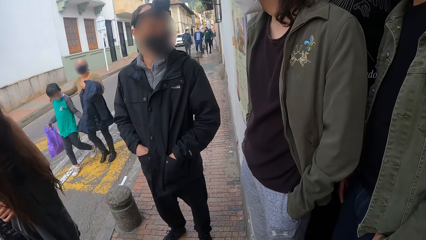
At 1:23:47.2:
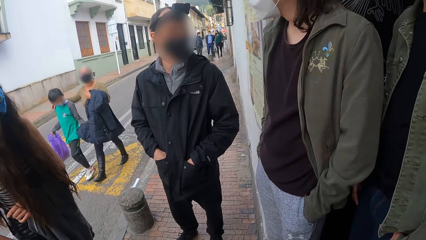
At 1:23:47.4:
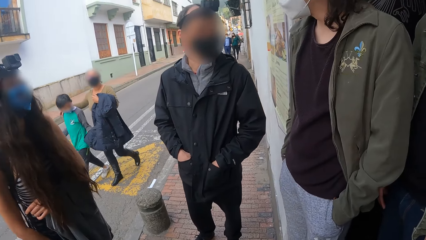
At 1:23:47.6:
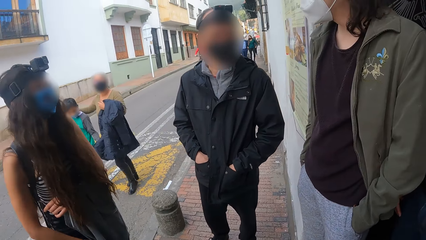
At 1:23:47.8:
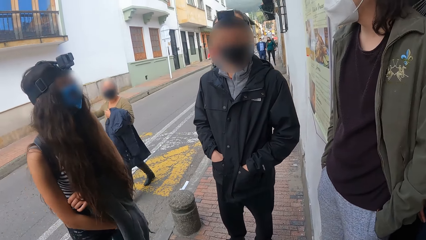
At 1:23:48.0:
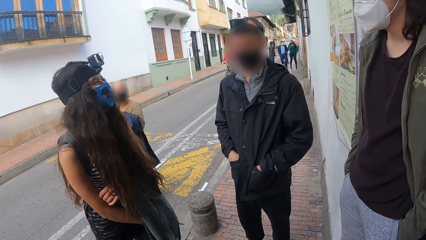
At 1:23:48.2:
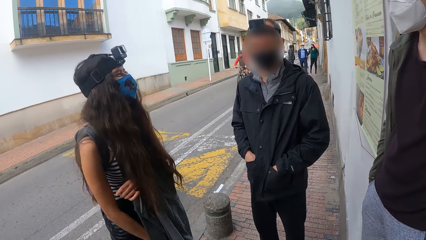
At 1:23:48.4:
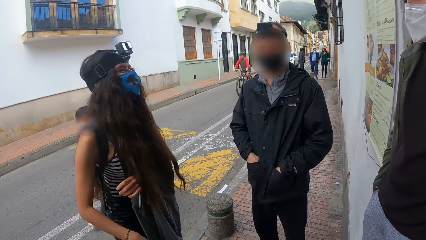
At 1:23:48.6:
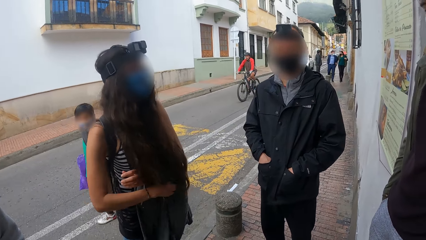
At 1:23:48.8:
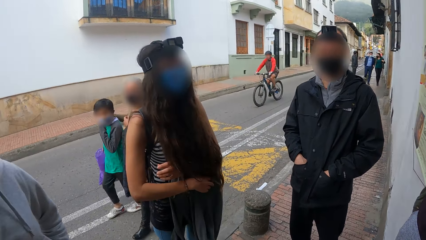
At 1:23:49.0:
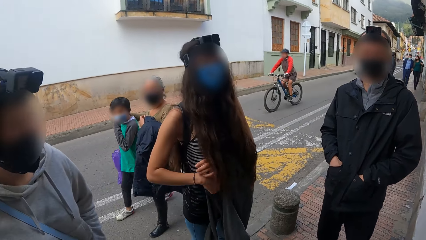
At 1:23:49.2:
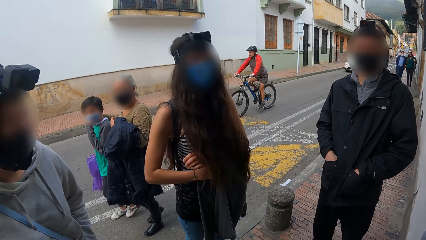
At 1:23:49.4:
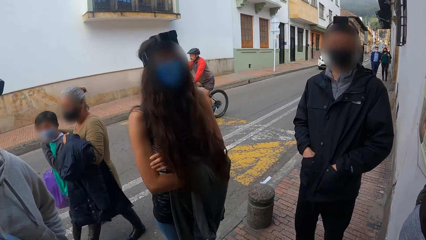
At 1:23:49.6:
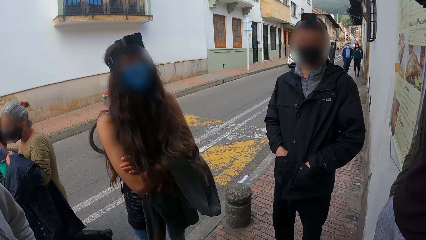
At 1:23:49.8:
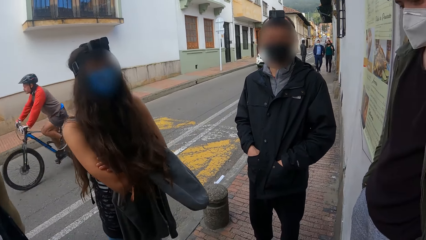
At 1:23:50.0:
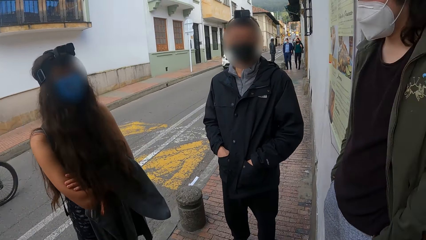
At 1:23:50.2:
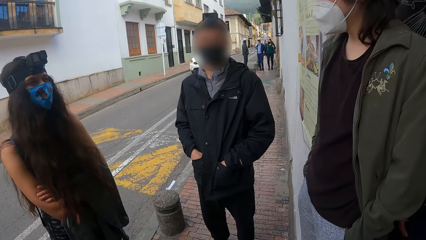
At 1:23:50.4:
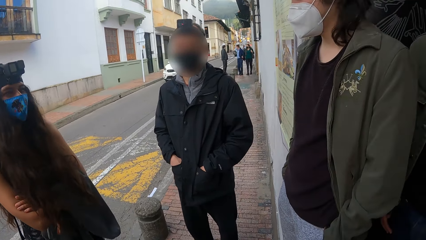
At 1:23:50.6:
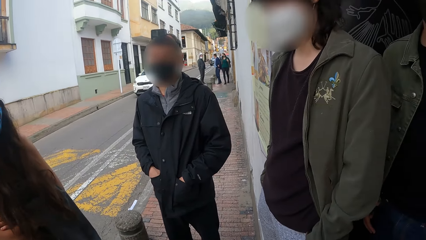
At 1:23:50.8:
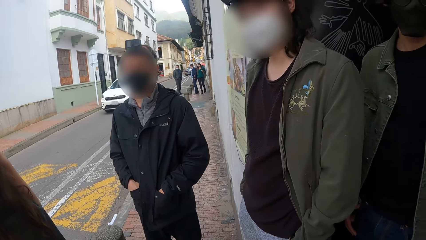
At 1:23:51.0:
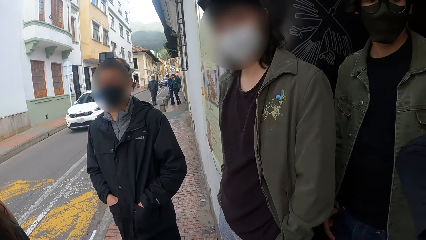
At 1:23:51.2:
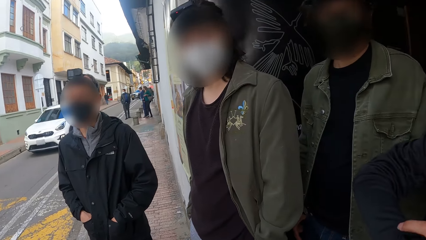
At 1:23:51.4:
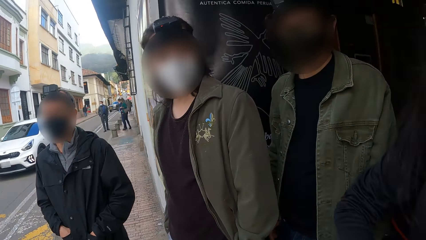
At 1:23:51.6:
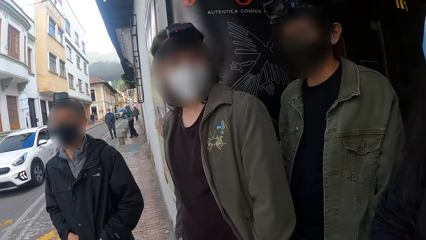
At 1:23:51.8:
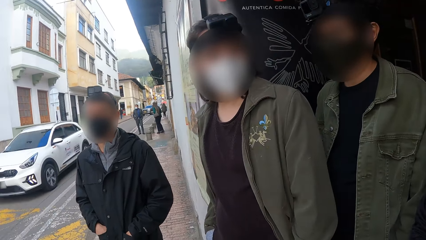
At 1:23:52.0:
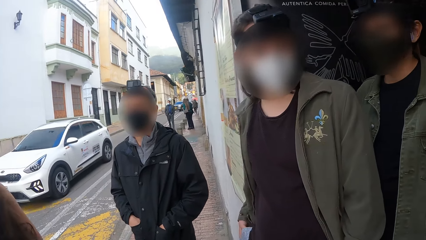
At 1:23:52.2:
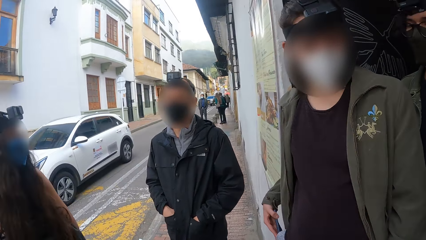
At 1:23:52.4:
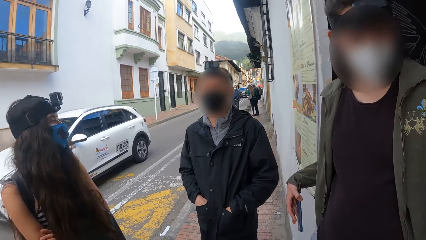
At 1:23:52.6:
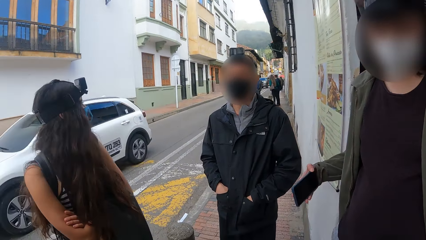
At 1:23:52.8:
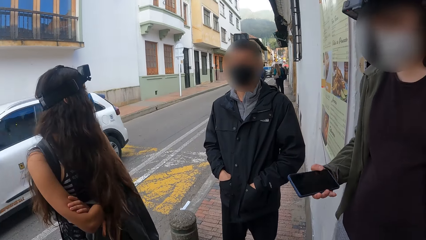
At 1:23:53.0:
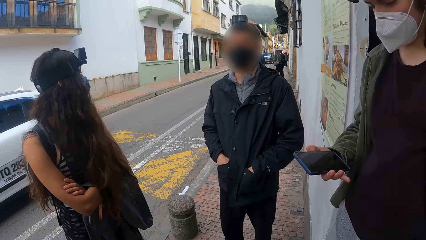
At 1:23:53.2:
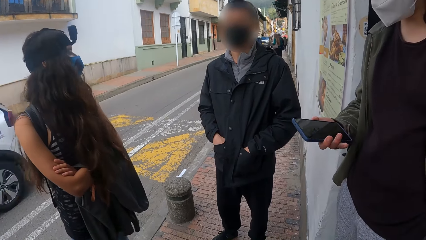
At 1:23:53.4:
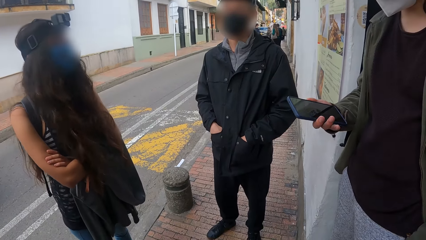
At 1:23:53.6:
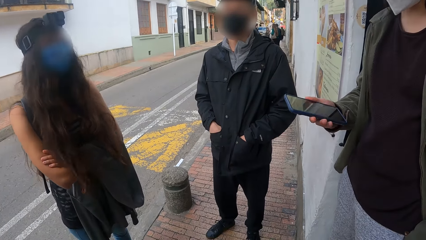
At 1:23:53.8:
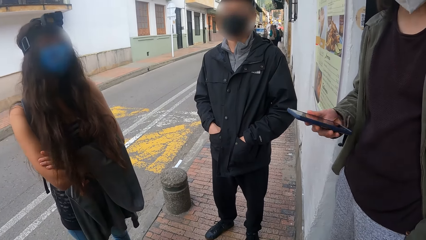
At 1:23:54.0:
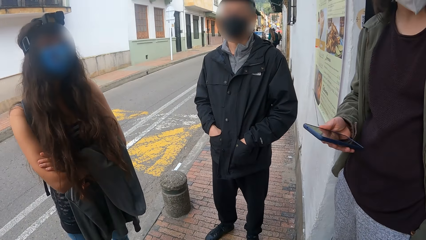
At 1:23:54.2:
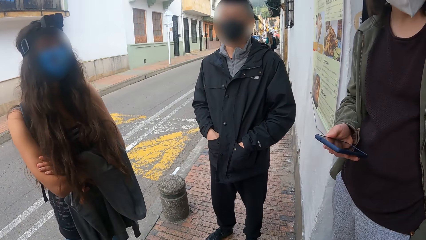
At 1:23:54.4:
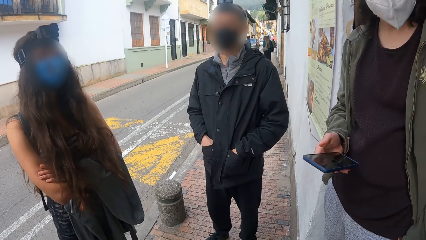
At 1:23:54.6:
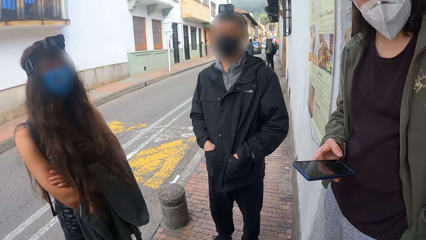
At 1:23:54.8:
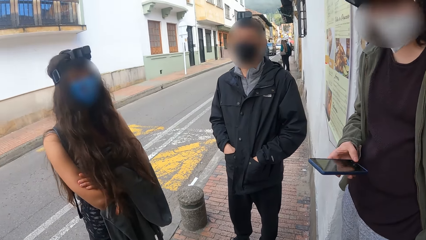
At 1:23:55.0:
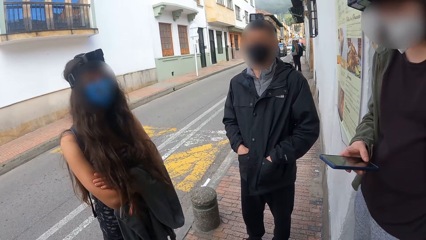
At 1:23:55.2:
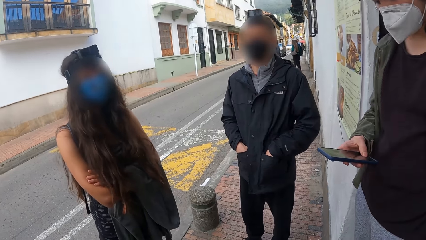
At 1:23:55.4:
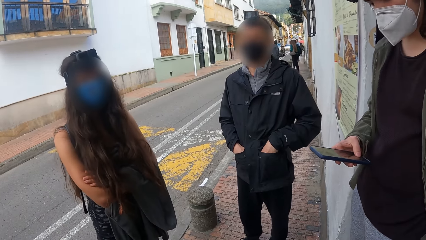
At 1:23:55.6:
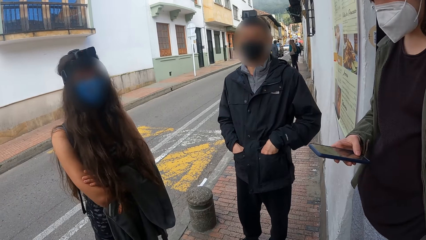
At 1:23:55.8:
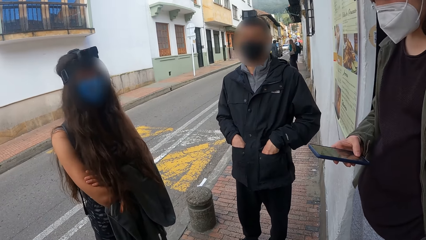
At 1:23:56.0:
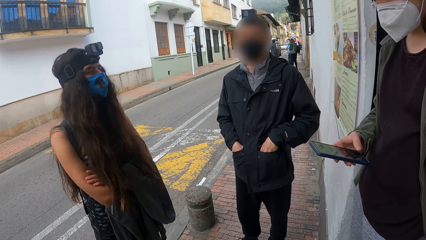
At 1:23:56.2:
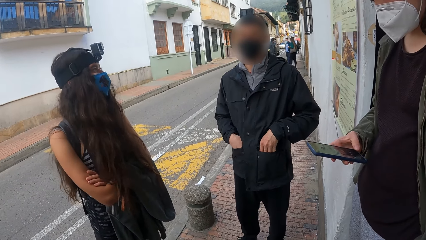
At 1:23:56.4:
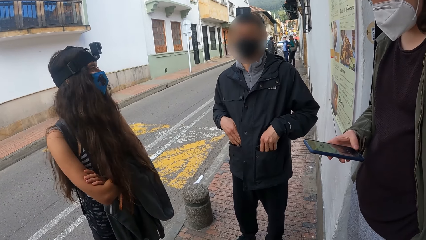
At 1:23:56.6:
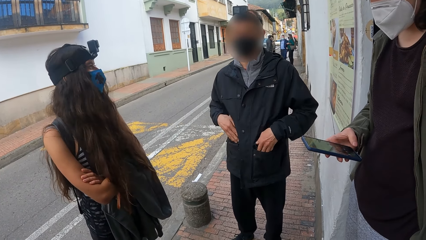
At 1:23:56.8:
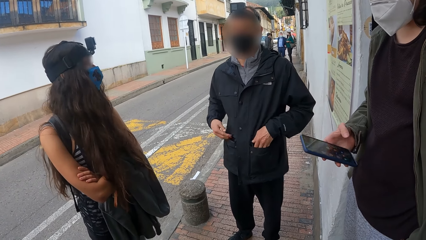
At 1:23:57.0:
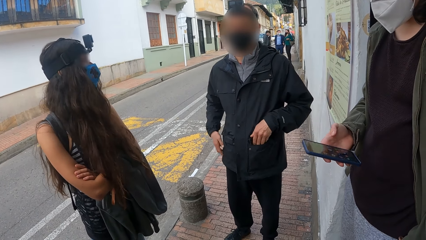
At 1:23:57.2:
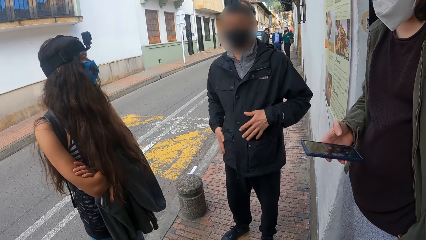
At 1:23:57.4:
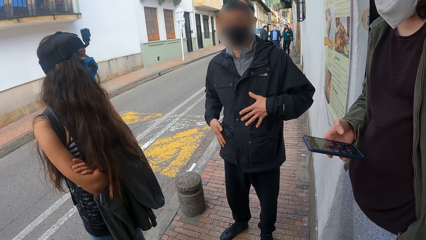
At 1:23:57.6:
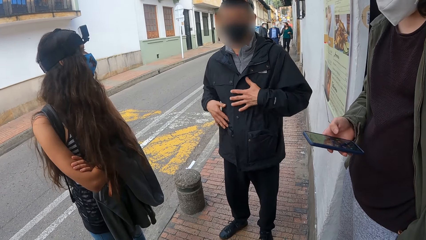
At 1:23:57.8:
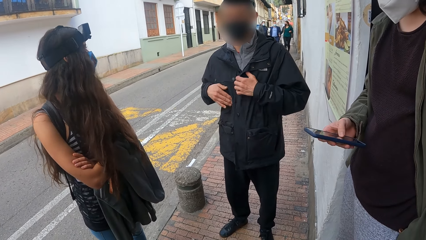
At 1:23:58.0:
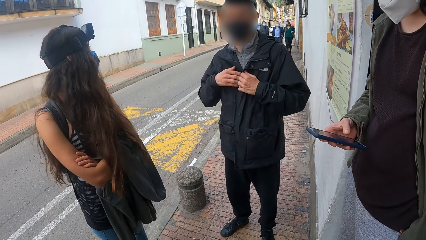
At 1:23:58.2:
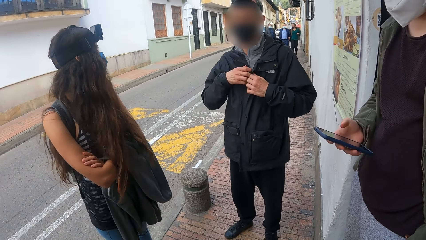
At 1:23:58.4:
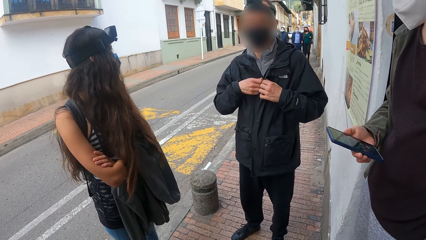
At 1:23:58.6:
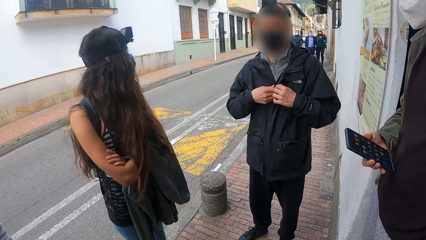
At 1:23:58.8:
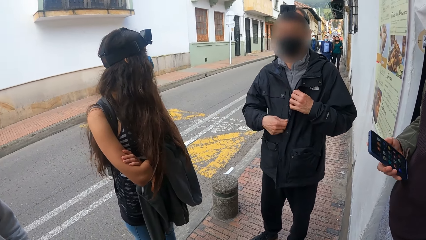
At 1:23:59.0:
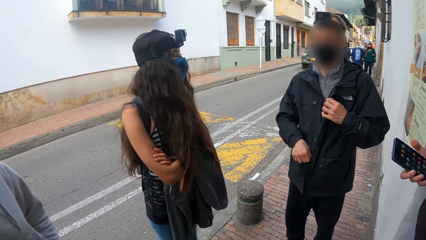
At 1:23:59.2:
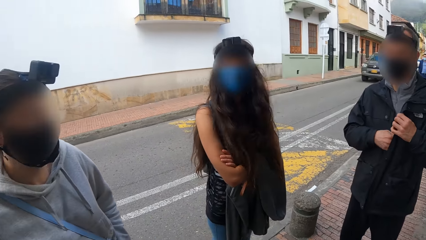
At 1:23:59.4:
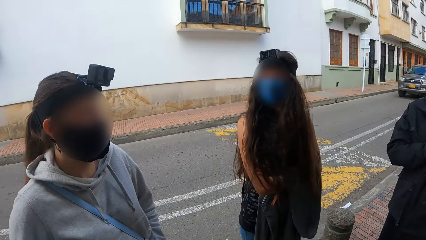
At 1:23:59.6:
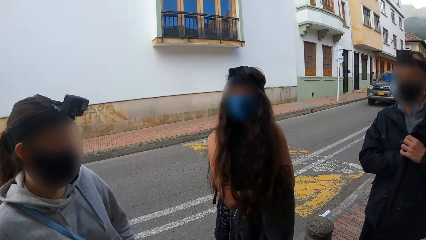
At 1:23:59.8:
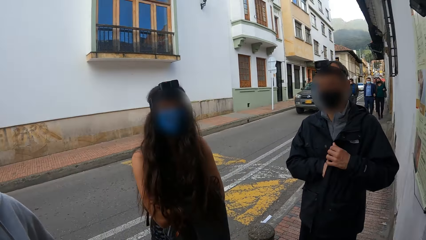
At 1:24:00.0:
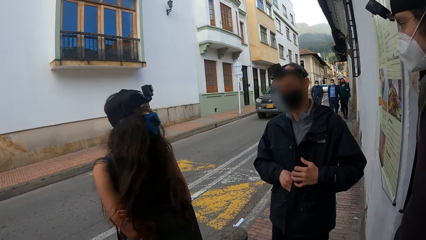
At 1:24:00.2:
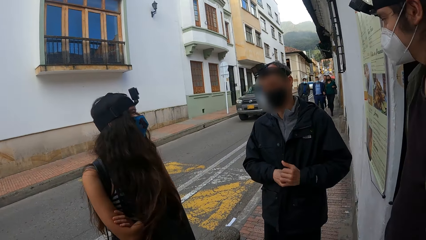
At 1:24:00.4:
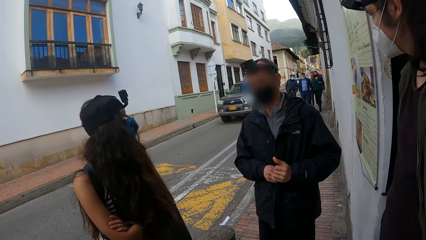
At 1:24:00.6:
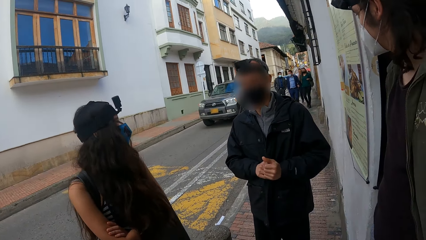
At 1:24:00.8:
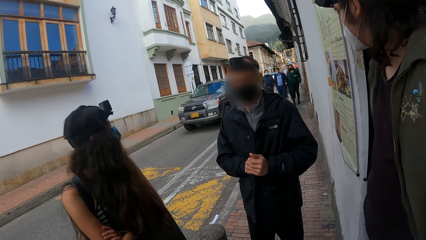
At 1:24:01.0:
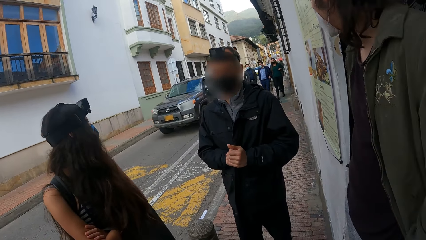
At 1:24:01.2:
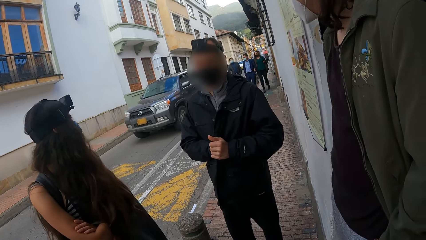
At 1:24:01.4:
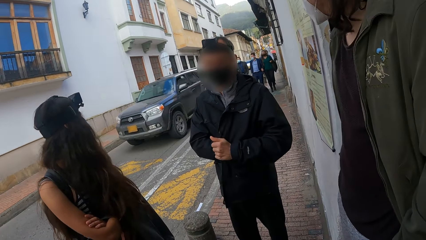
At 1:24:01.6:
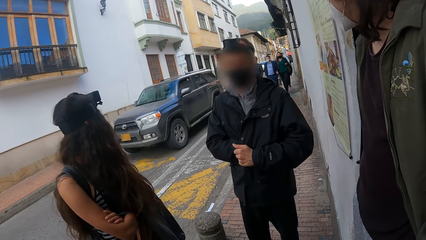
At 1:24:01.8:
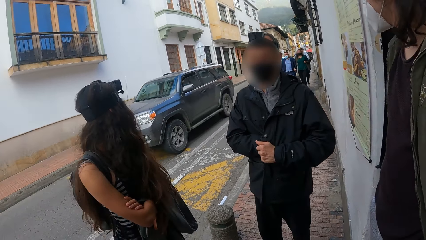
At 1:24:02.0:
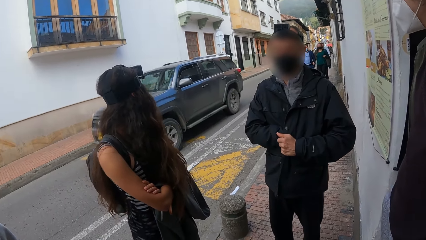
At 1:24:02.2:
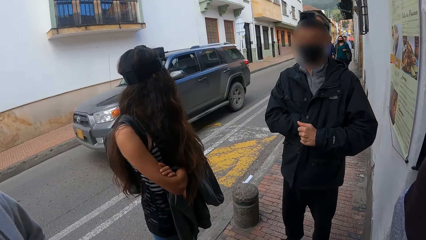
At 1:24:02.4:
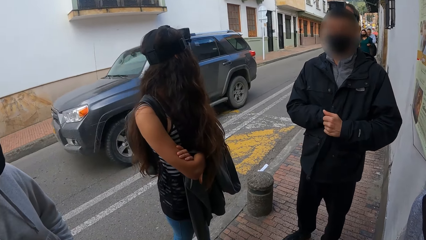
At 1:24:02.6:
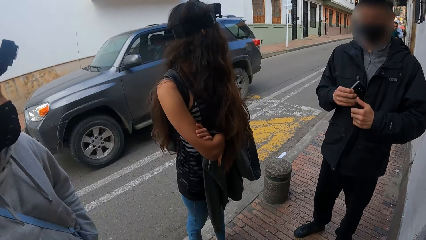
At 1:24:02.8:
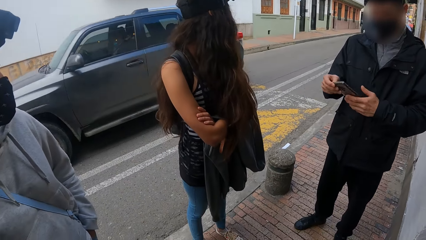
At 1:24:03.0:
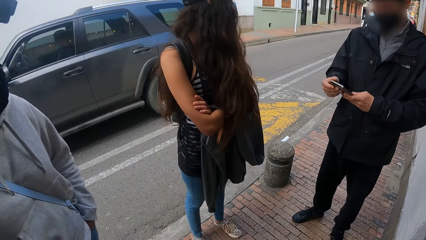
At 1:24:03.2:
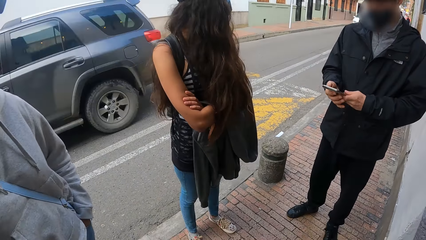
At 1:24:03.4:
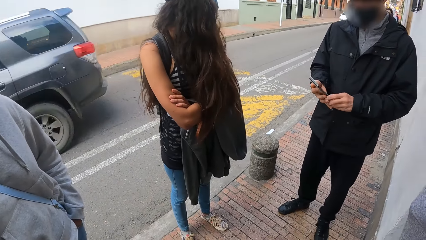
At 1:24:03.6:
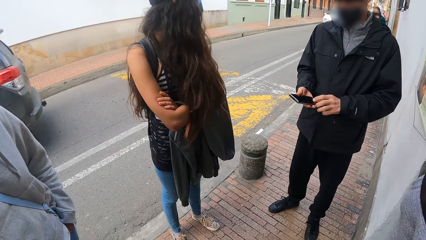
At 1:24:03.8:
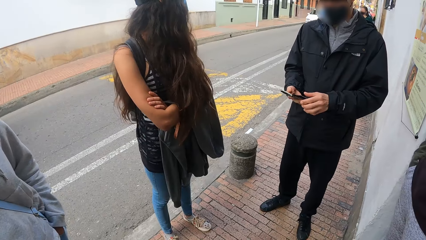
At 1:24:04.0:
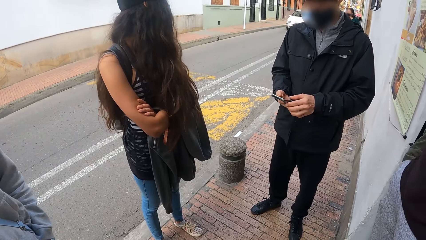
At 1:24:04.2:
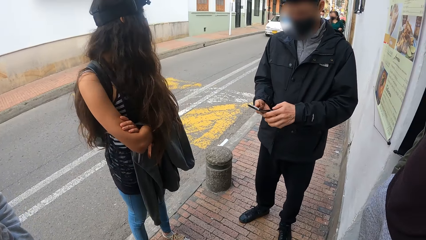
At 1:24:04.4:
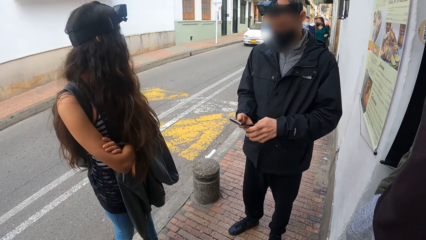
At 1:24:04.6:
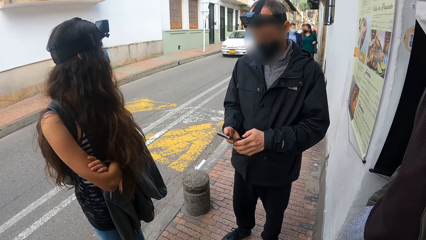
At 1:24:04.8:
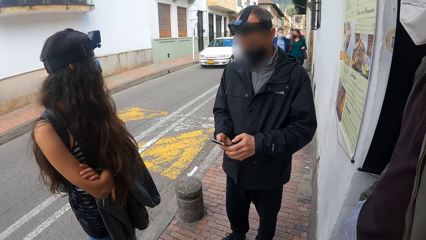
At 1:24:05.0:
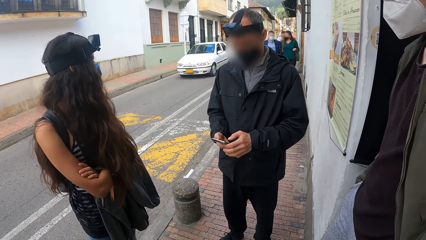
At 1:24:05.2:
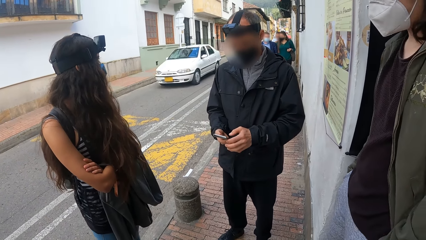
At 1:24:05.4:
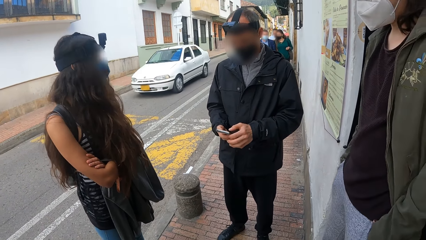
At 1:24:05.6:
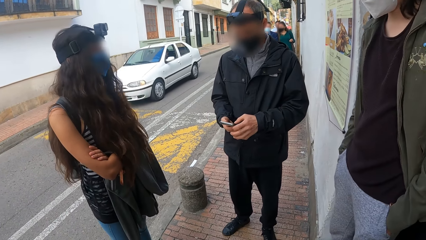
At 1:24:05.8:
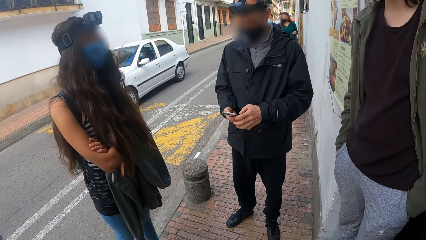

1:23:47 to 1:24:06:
The woman folds her arms across her chest. The man removes a phone from his pant pocket with his right hand and operates the phone with his right hand. Another man holds his jacket with his left hand. The other man unzips his jacket with his right hand. The other man removes a phone from his jacket with his right hand and operates the phone in his right hand with his left hand.
